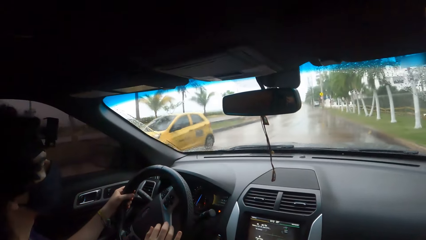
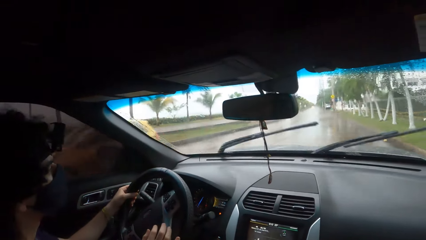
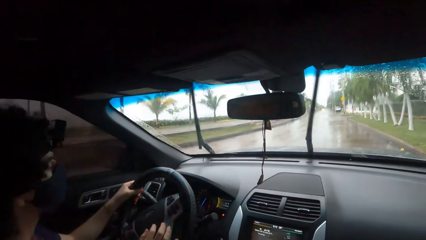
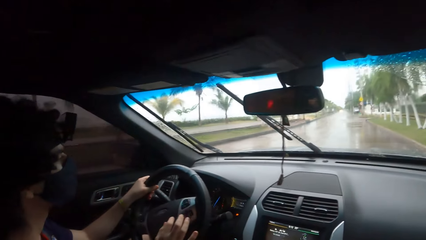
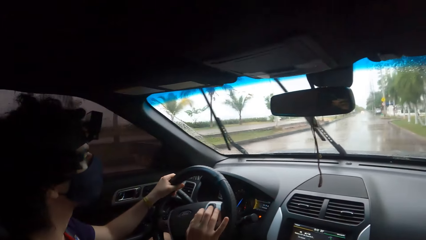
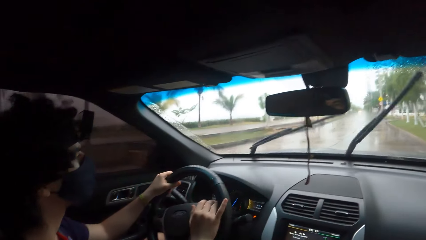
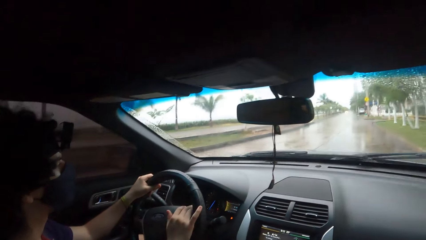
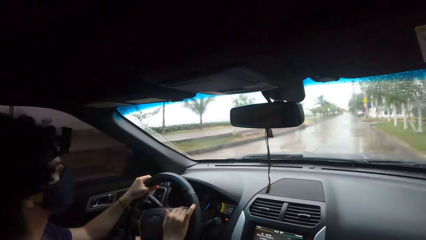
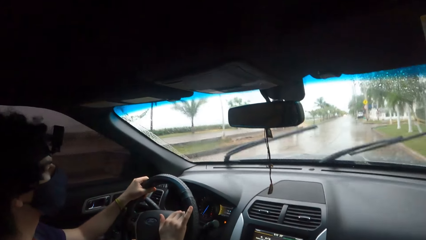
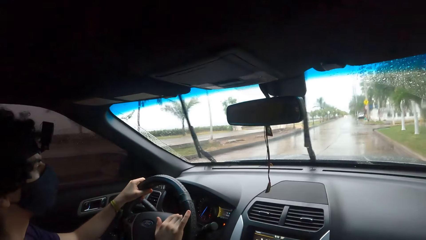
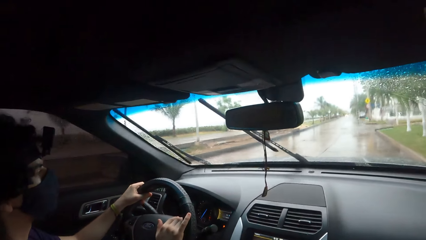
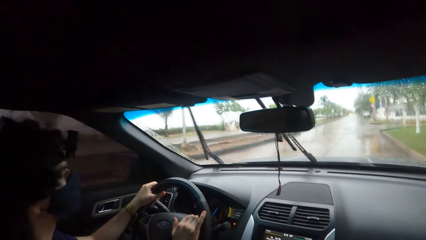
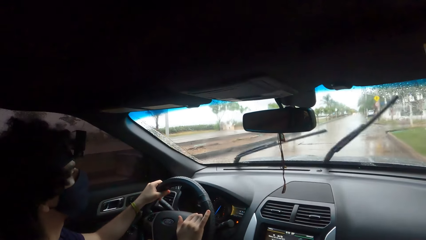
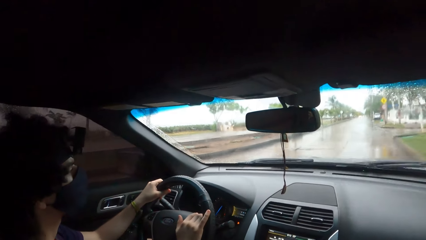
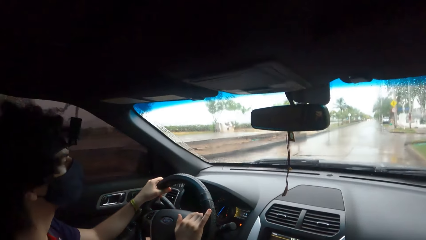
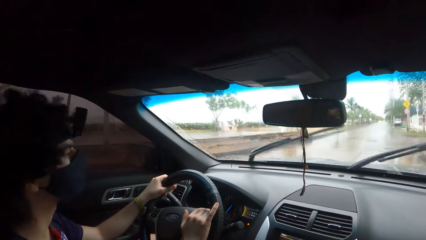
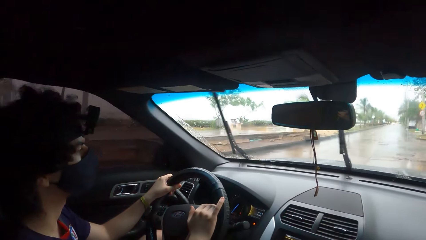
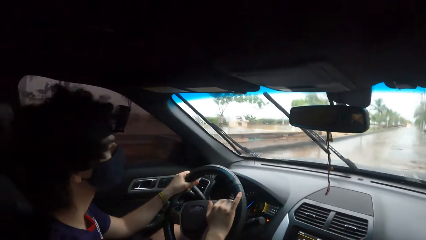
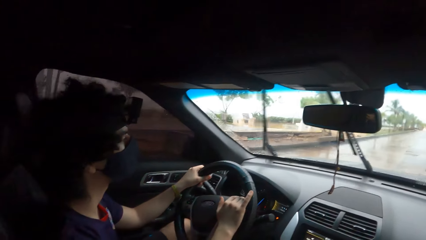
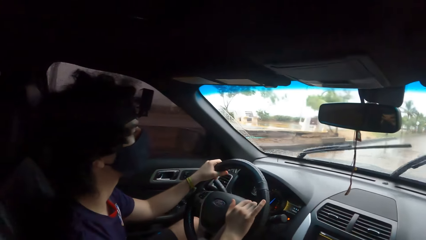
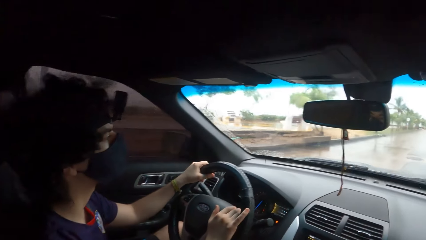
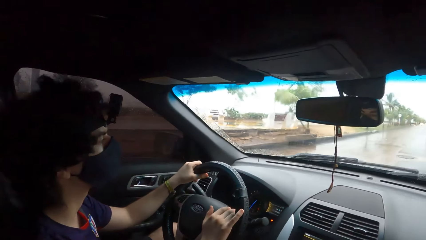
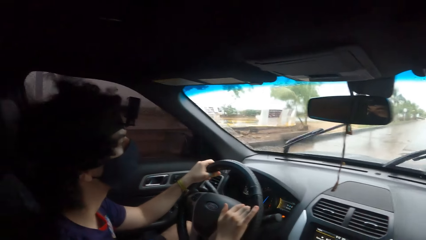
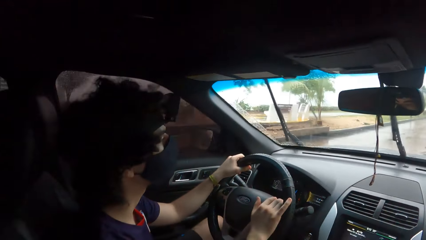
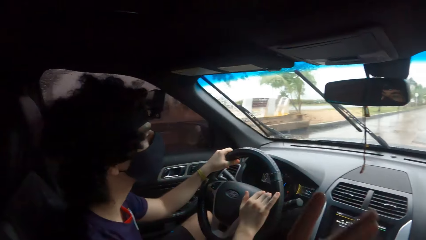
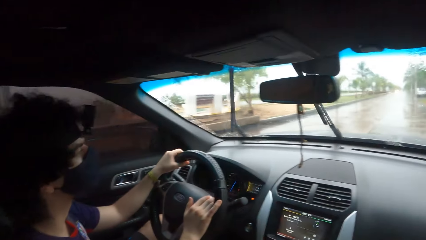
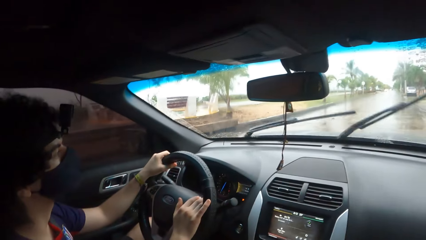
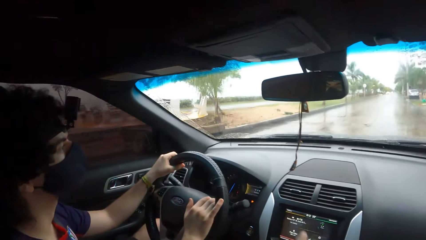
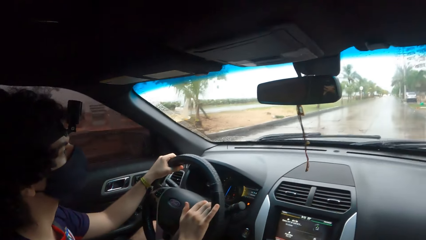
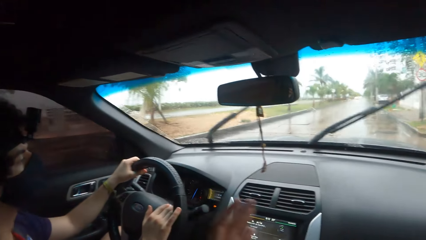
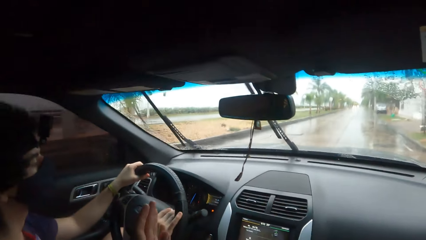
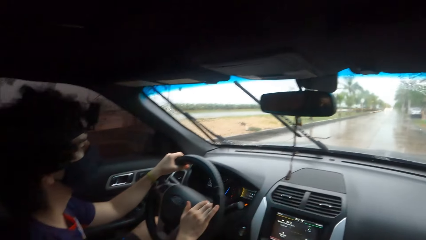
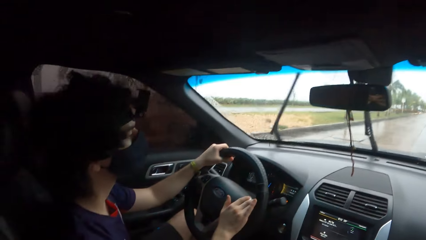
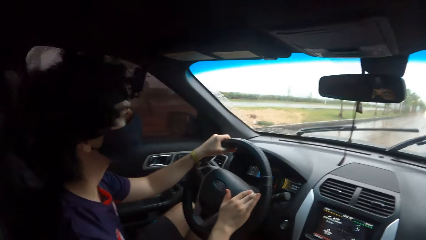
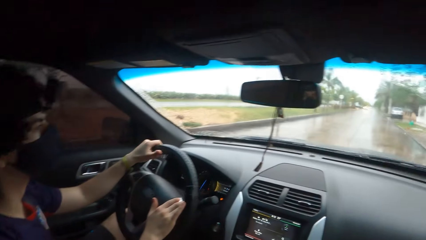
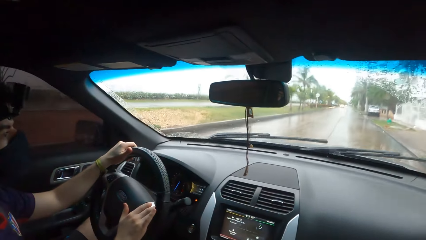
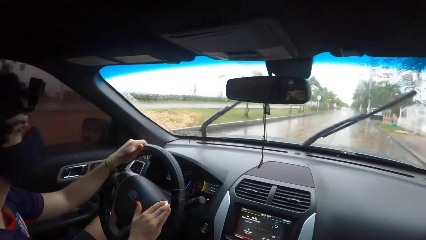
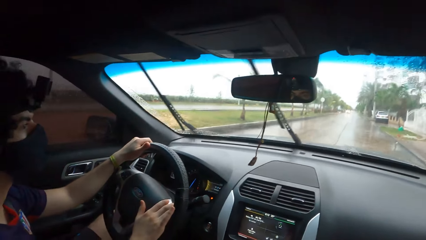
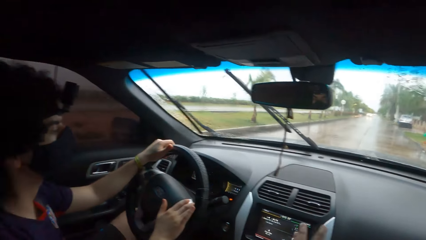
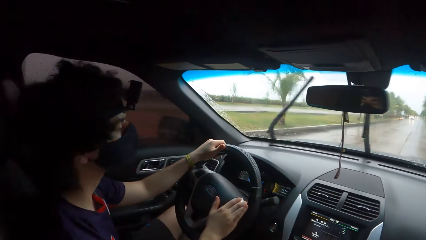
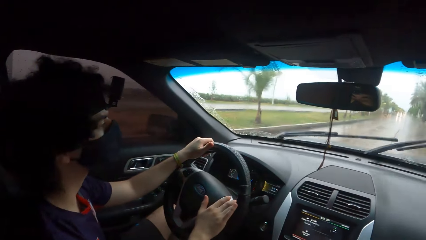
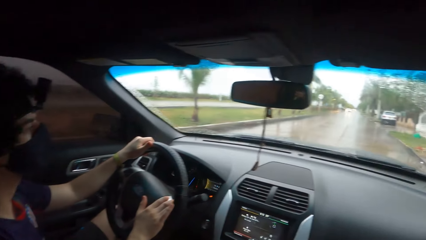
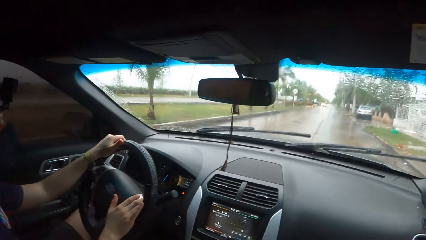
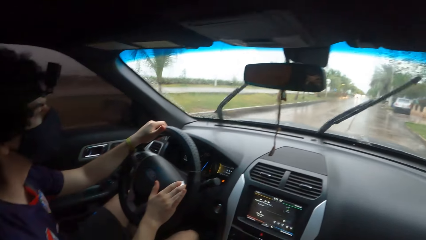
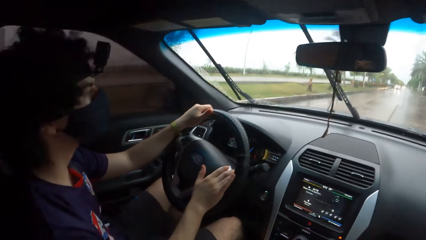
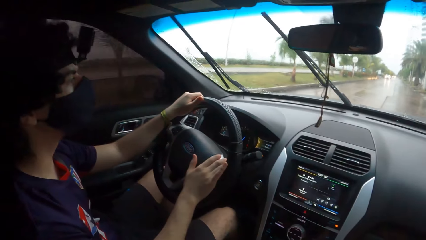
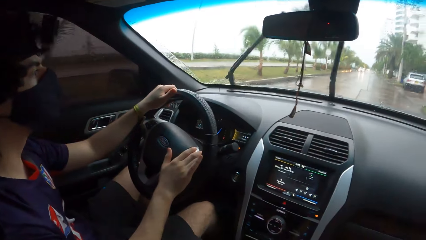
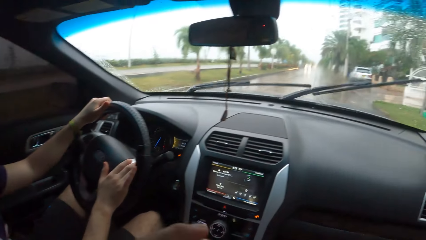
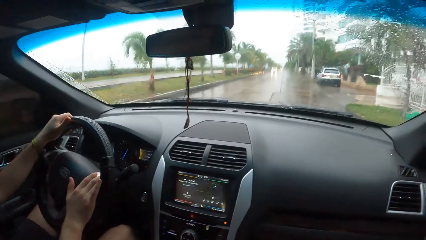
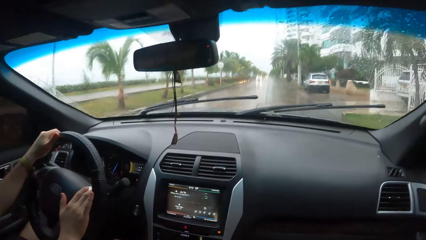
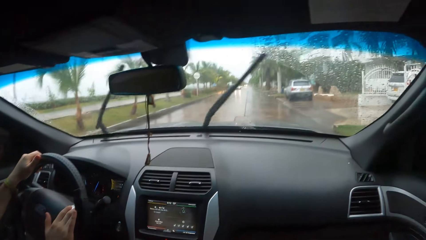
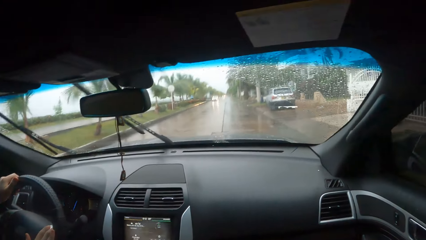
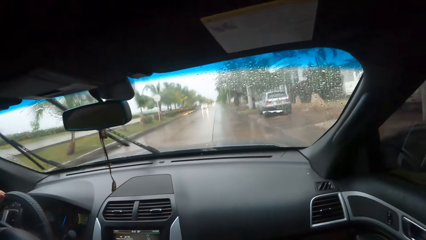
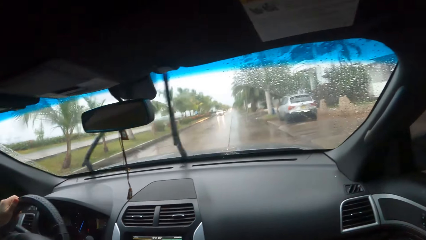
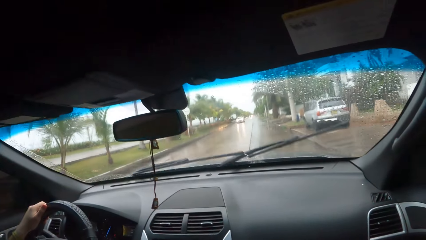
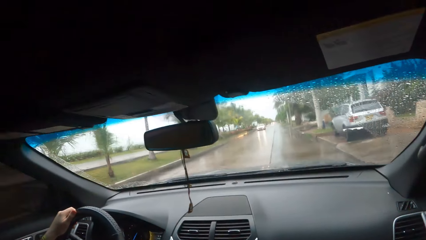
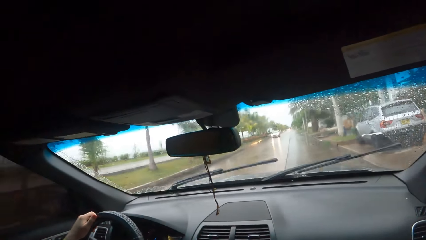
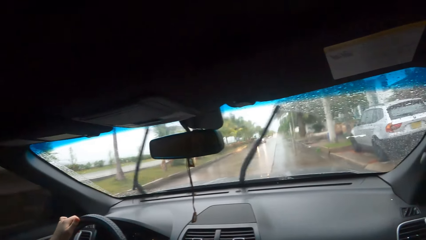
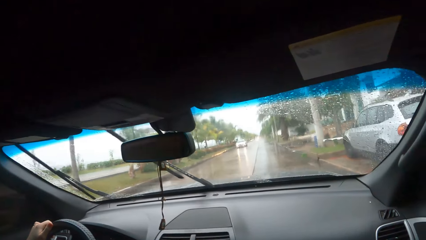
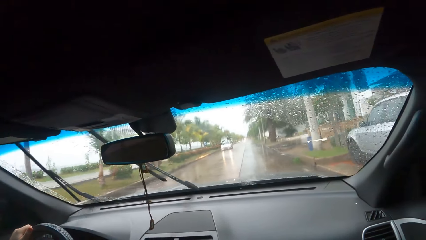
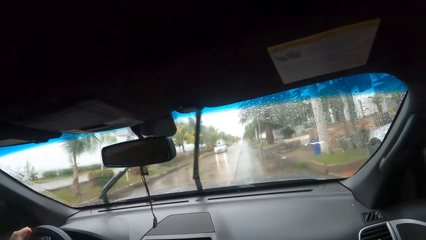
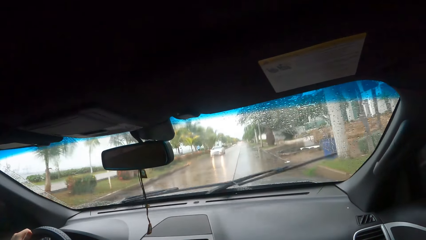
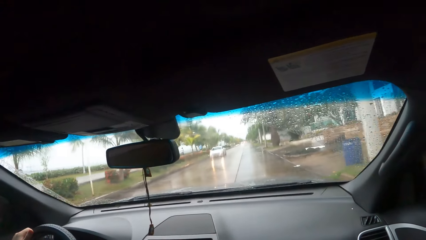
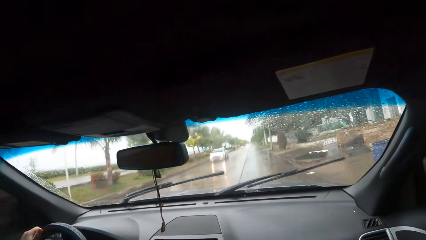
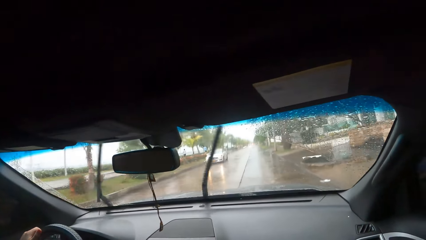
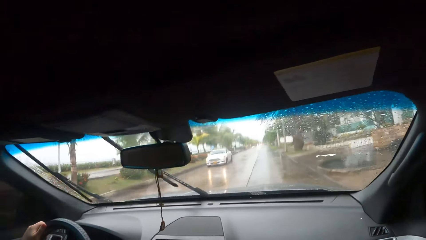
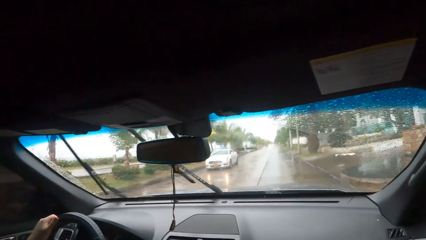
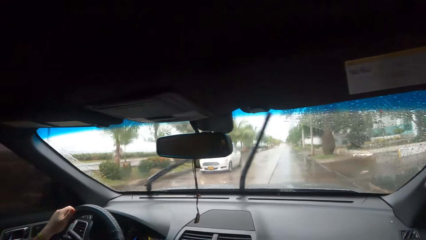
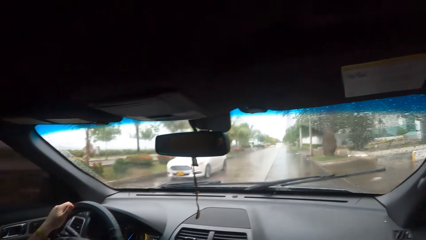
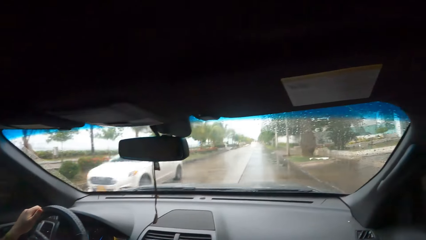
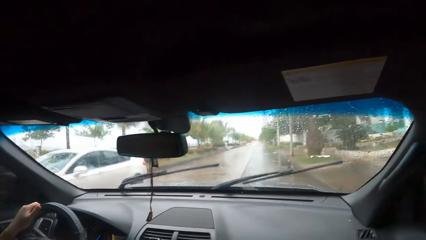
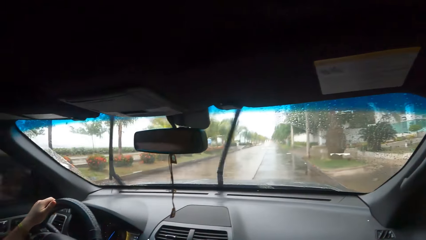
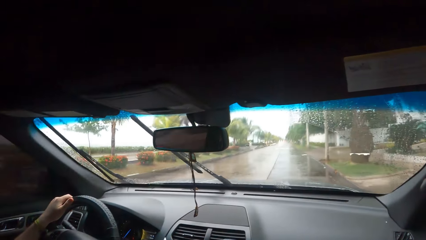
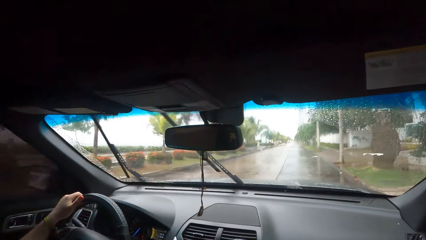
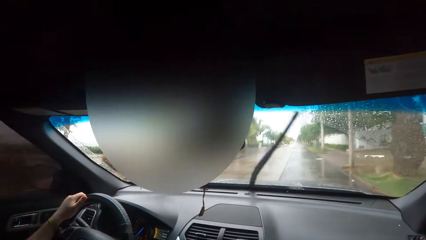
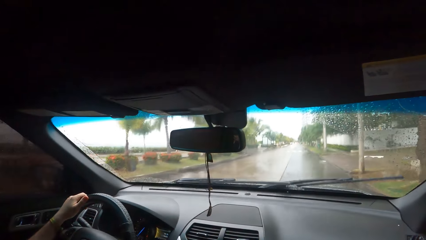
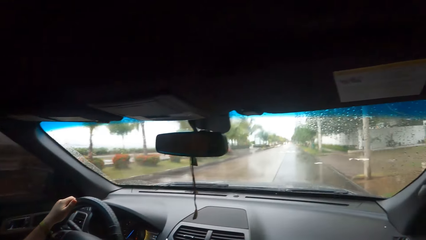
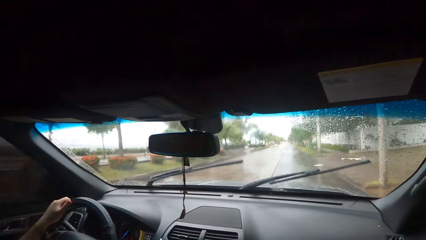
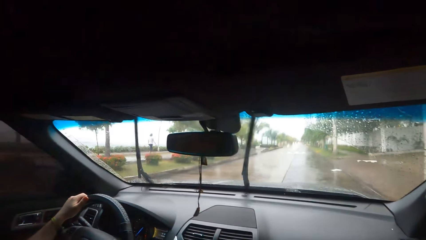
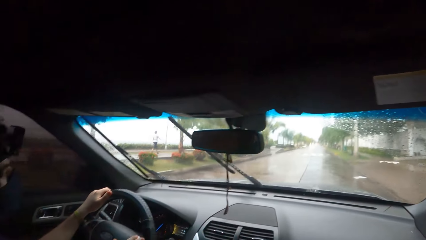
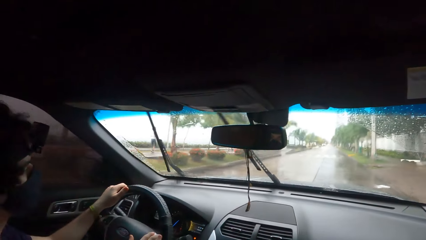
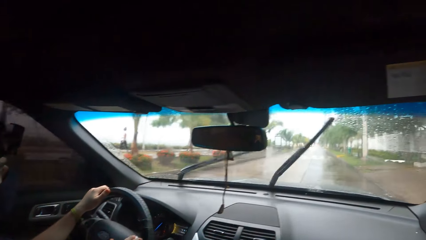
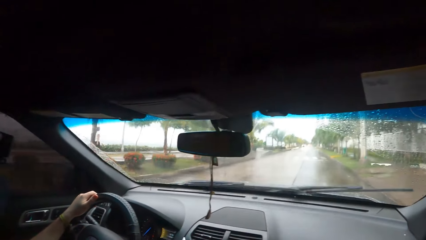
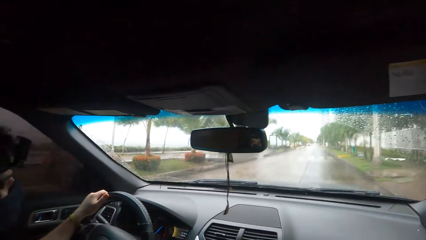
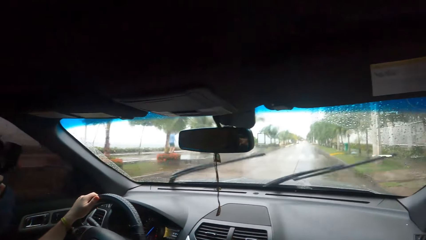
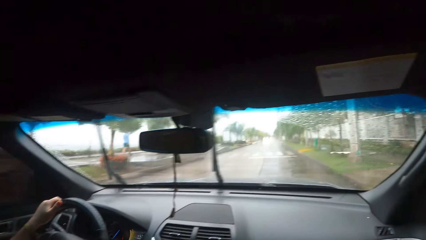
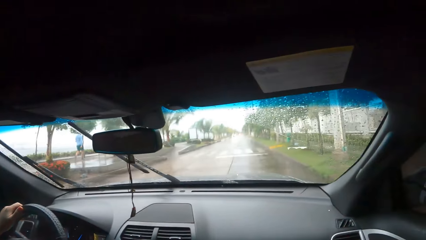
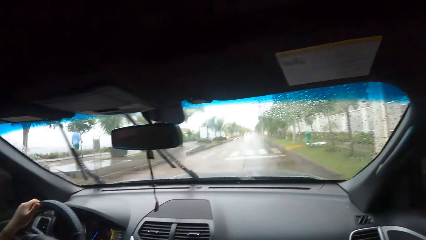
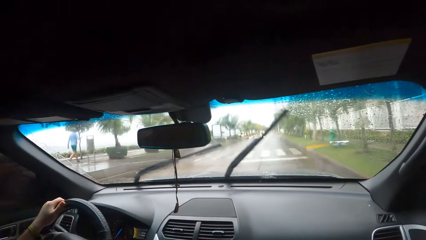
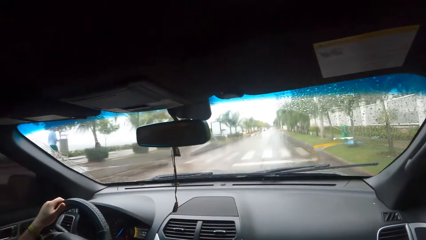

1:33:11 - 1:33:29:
The camera wearer converses with a person. They look forward.
